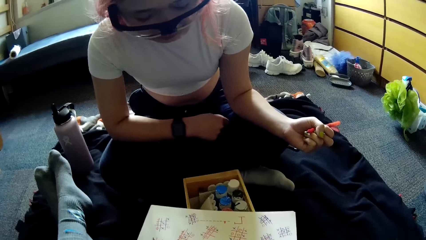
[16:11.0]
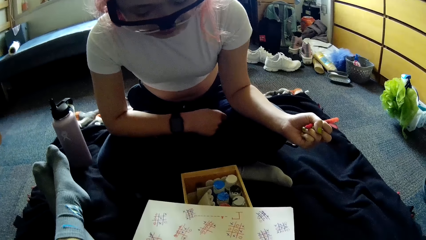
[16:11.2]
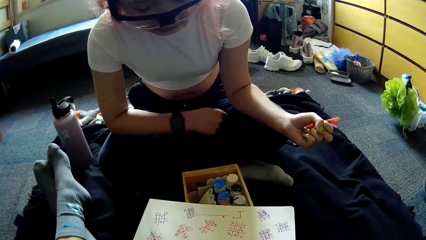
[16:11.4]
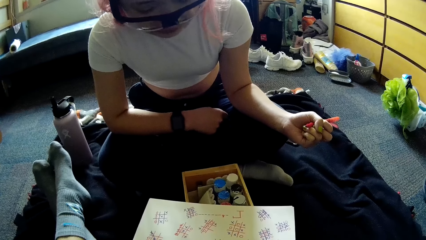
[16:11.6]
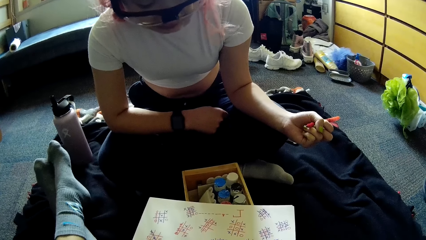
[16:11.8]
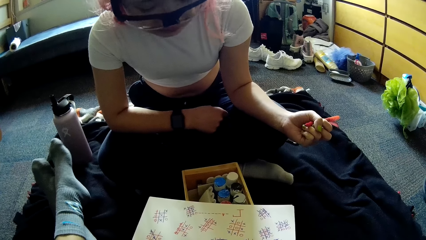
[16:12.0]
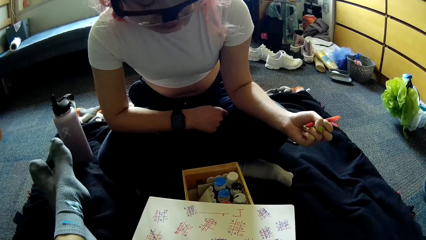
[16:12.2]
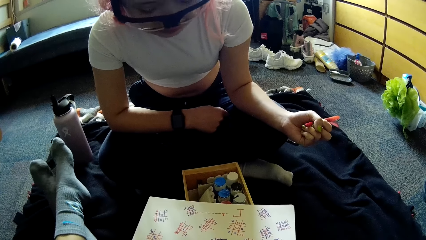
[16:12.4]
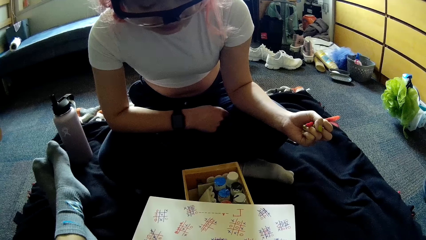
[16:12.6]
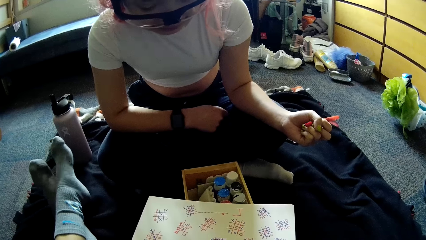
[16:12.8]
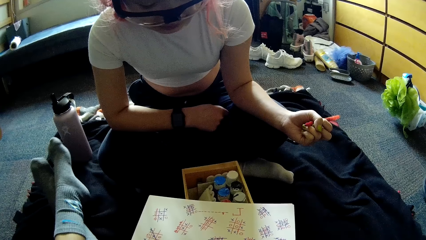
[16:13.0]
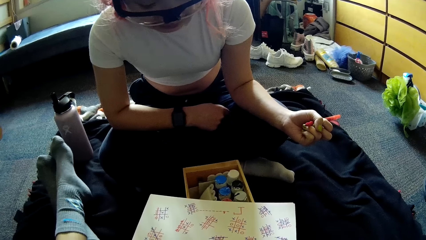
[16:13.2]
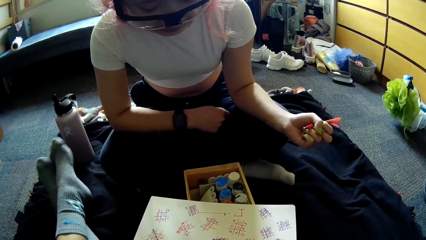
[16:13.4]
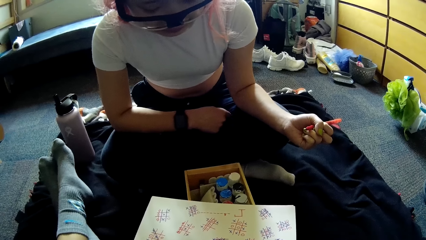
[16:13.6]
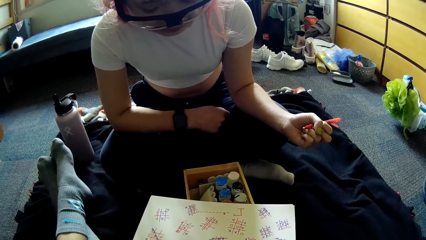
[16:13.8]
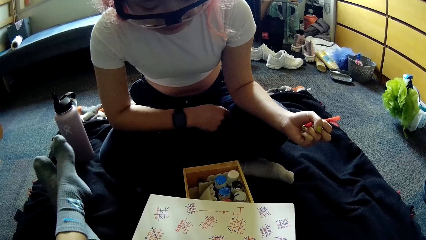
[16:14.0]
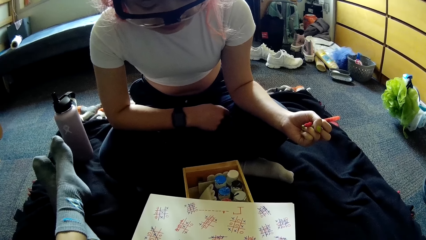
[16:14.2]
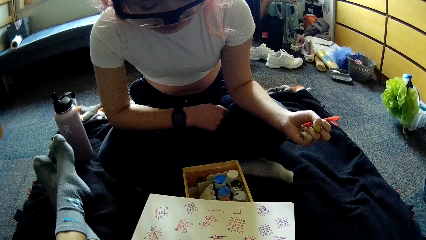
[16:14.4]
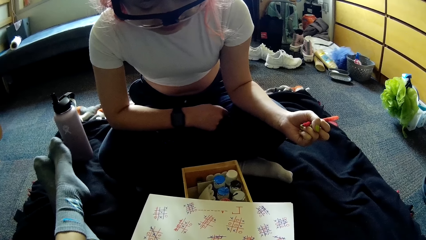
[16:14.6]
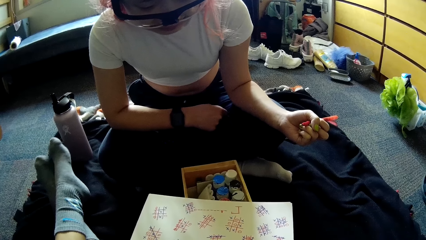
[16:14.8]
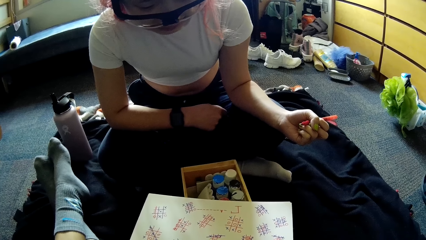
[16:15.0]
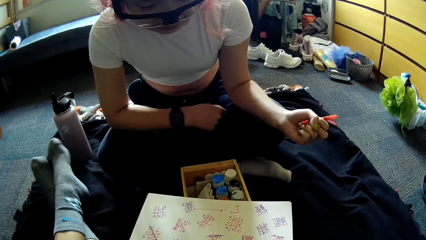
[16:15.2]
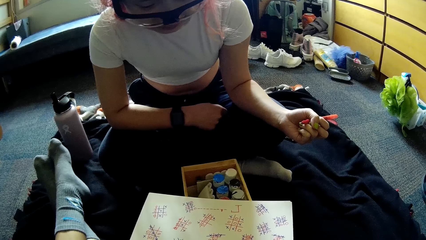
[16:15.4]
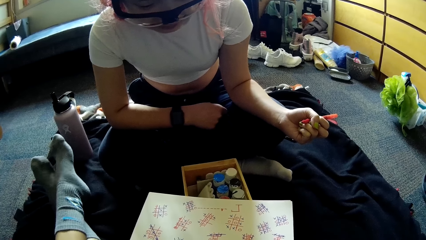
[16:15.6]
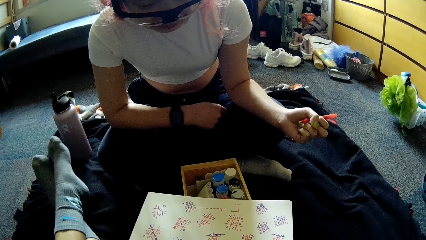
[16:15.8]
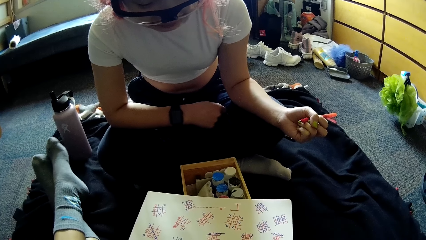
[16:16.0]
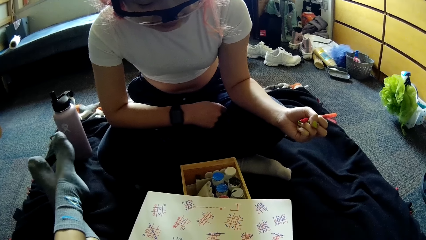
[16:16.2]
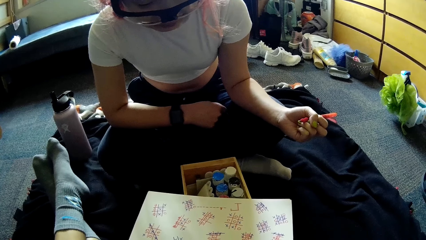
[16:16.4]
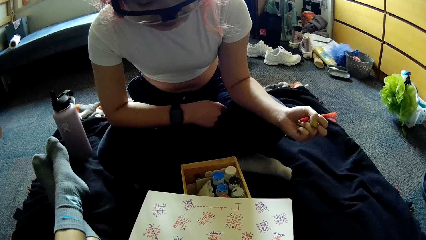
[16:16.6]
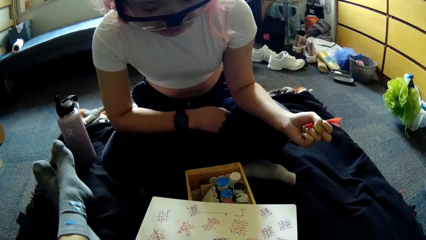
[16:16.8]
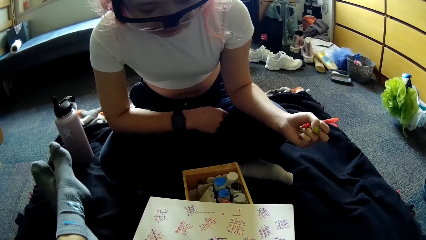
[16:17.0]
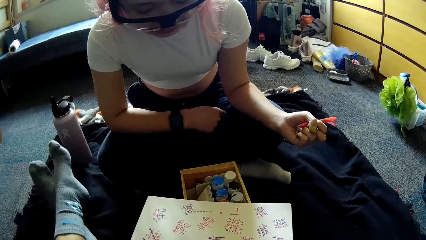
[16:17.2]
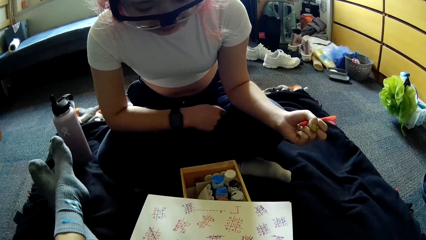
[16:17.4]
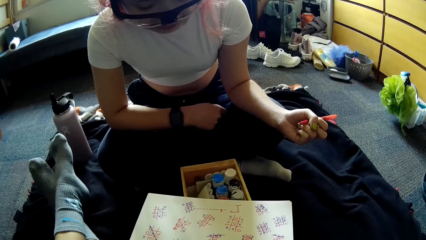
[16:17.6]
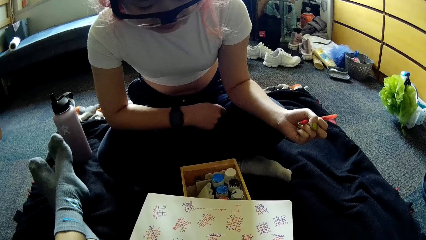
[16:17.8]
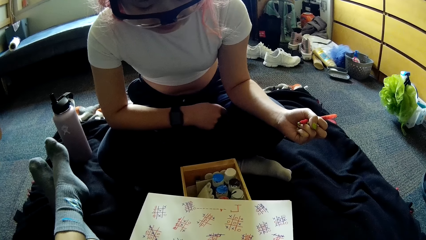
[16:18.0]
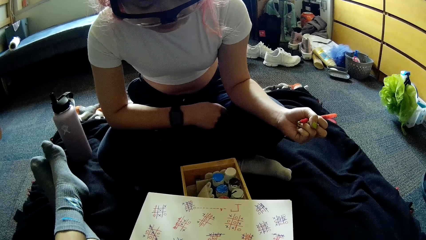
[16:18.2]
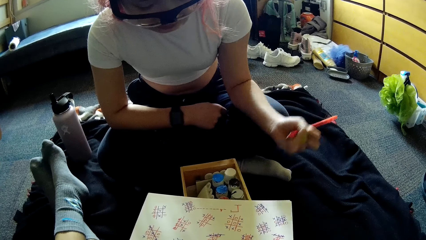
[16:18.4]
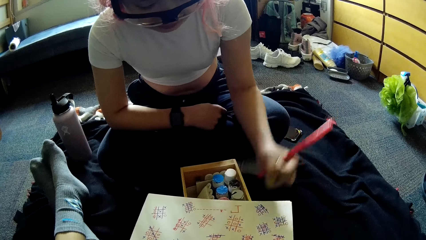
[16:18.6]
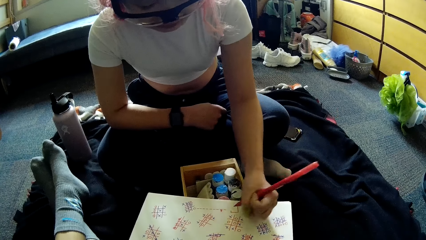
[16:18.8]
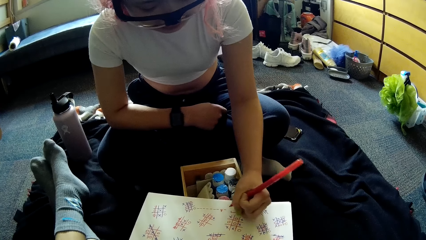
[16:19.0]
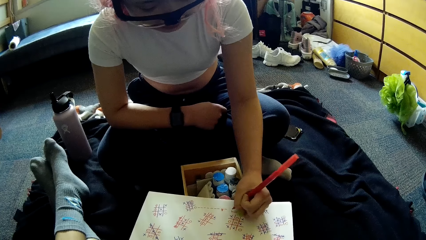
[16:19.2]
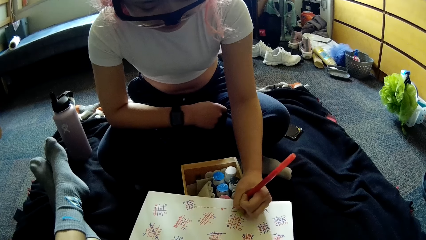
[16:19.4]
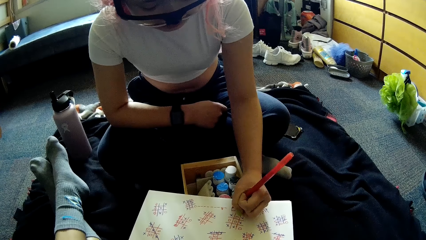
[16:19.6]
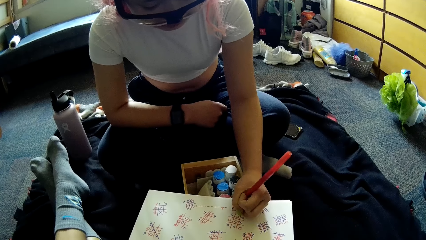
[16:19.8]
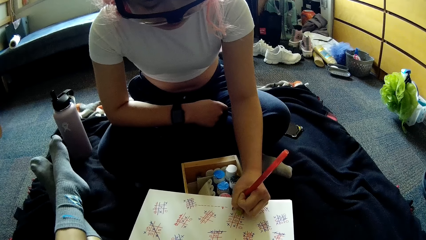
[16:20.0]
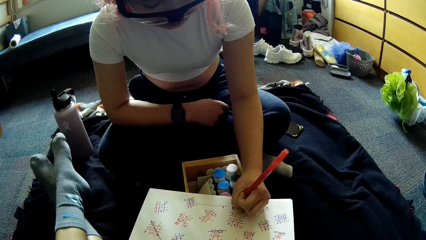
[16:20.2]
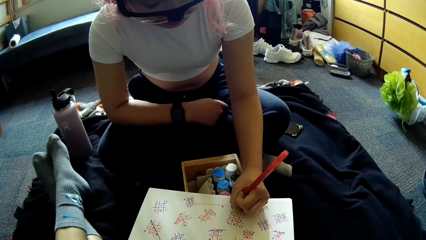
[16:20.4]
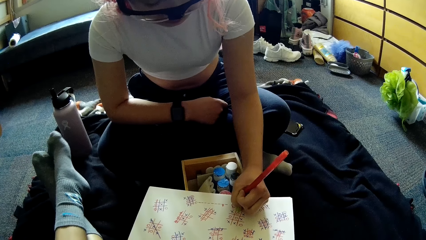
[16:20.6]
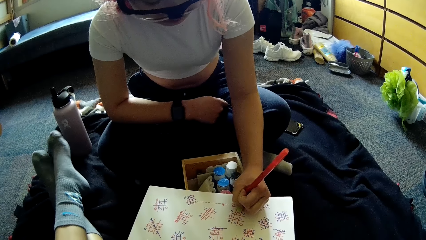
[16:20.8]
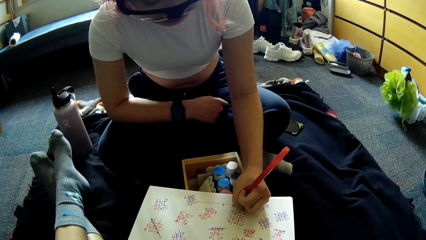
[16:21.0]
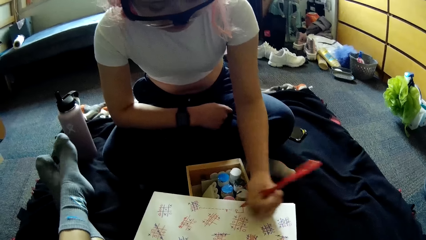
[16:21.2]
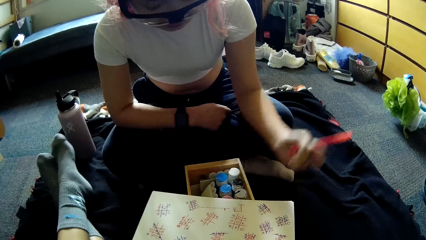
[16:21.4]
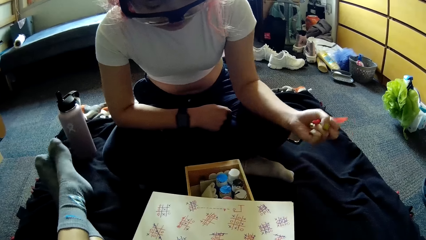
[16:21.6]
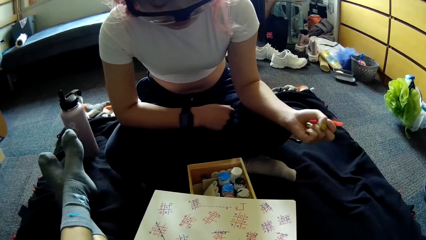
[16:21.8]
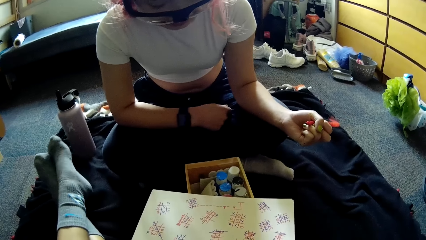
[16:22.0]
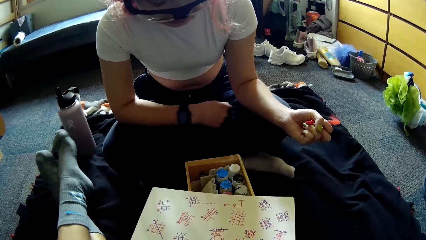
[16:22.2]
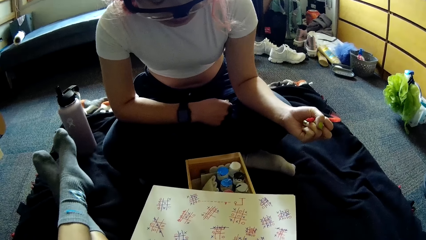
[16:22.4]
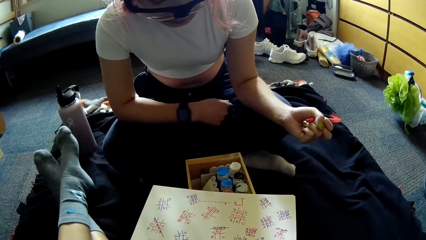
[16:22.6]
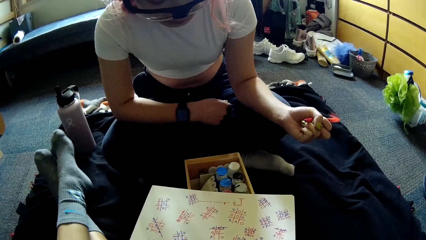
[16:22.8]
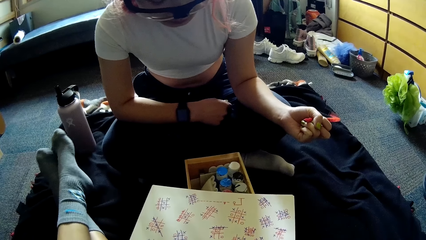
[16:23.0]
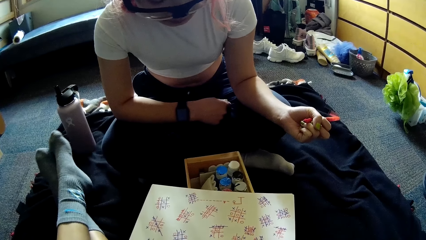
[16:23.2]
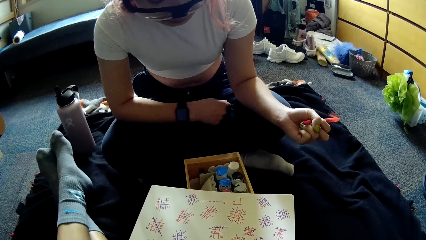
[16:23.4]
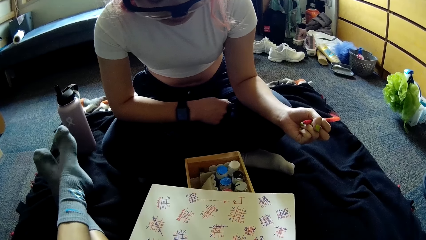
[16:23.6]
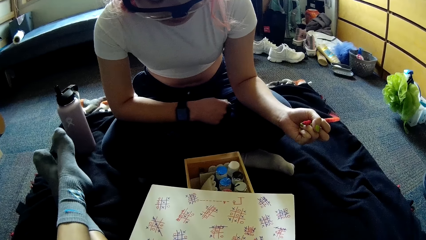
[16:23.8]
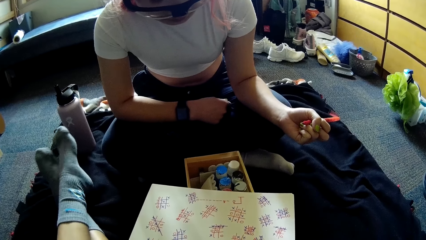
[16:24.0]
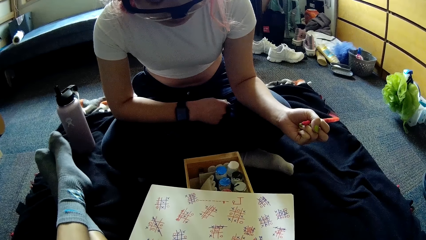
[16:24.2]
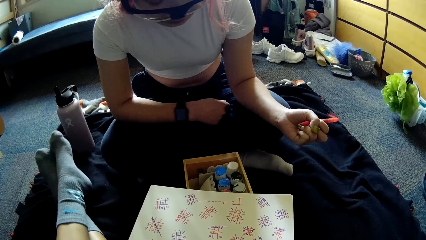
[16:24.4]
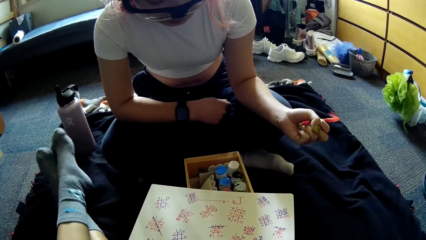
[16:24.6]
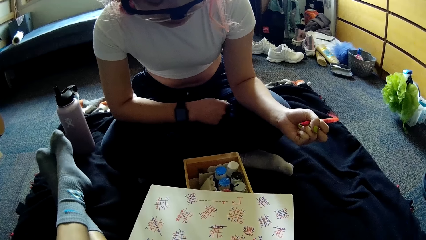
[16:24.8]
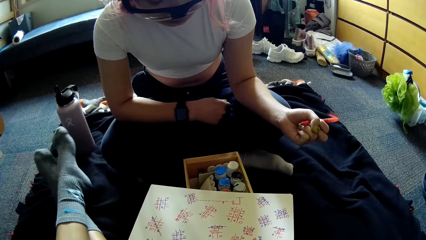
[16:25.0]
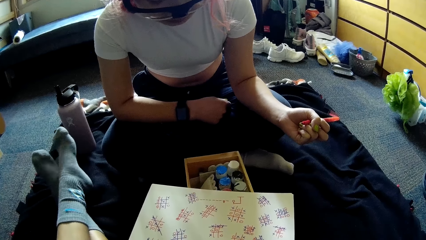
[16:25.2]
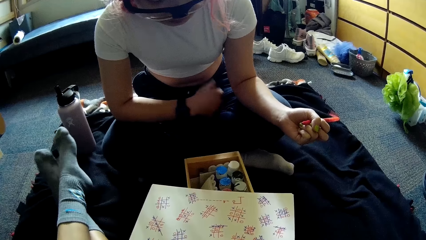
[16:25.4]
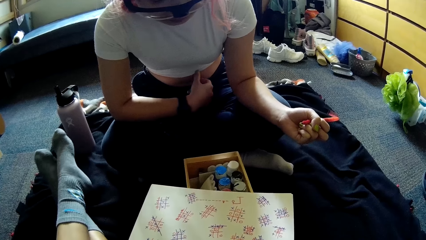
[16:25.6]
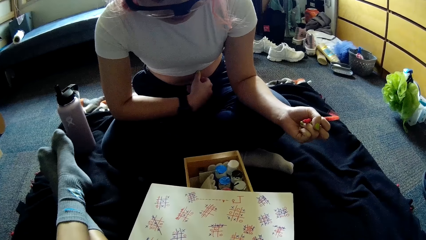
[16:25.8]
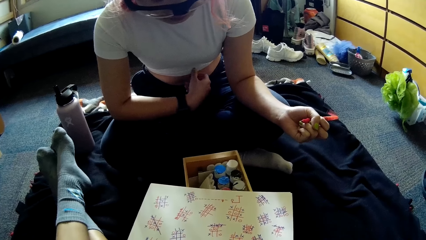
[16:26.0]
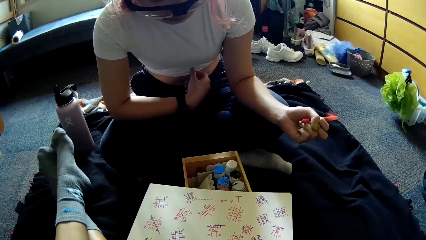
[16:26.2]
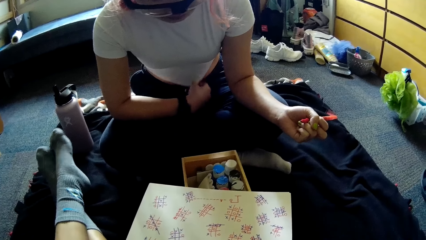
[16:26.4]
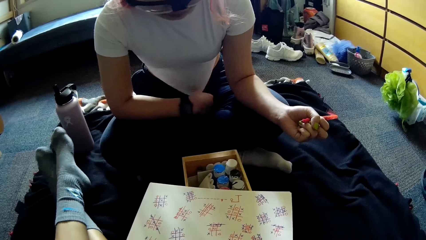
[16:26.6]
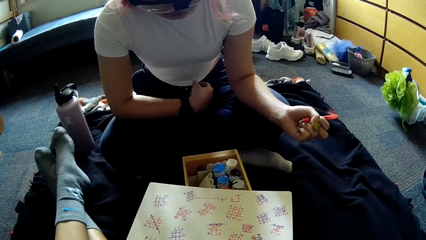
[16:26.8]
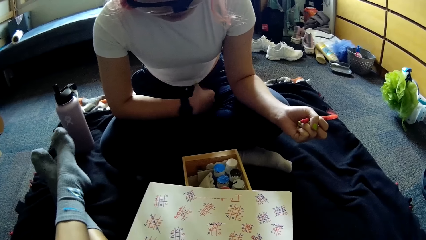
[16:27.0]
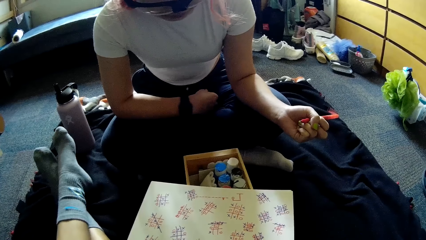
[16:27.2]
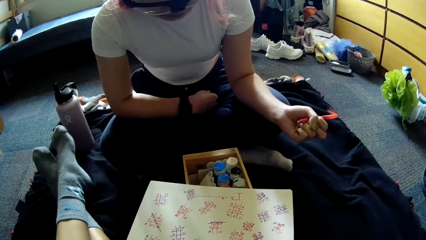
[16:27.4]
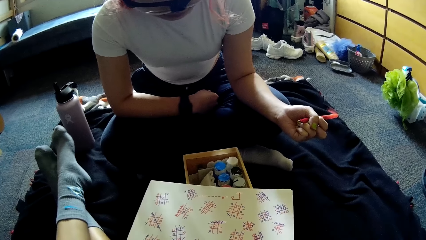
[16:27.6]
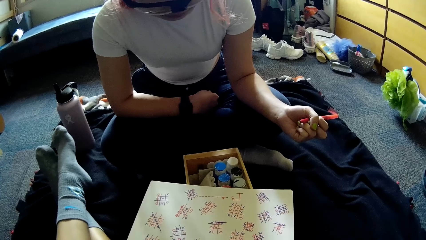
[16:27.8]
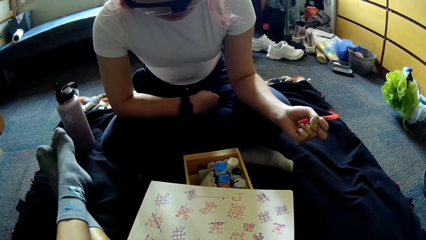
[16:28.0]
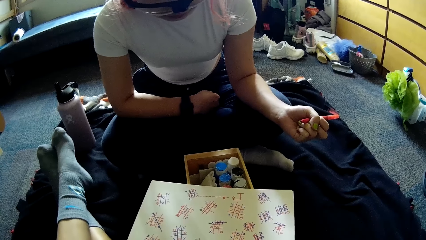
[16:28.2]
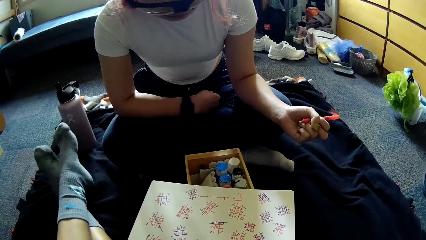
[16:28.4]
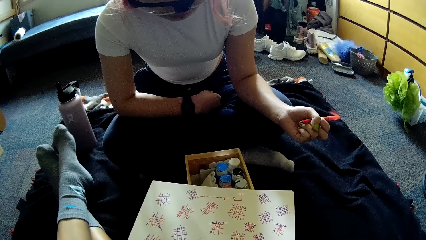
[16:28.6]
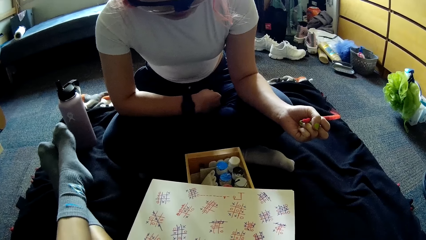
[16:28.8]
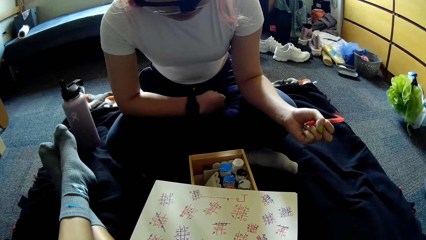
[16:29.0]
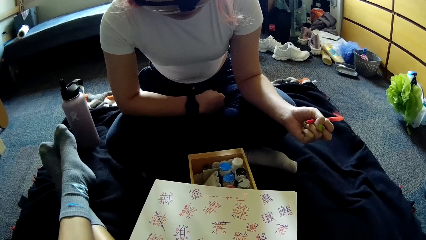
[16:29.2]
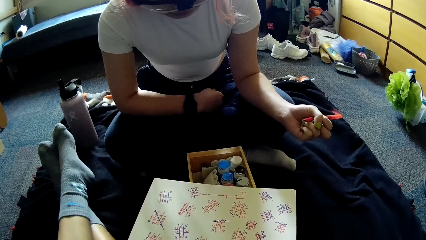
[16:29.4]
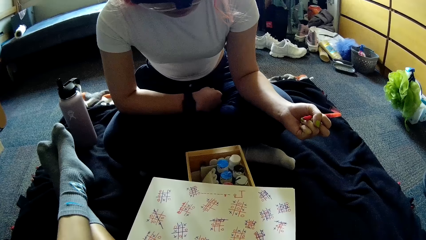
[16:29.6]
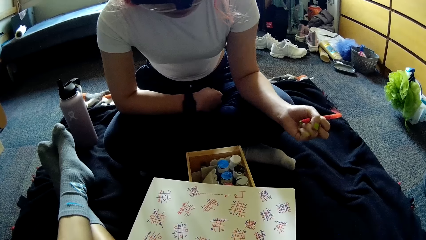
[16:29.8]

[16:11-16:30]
A woman converses with the camera wearer. The woman writes in the book or paper with the pen in her left hand. She stares at the paper. She pulls her top to her tummy with her right hand. She stares at the paper.
